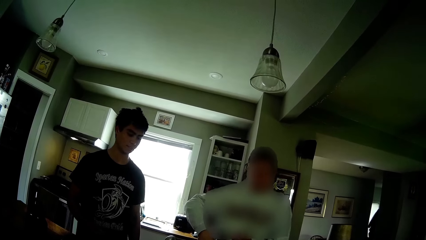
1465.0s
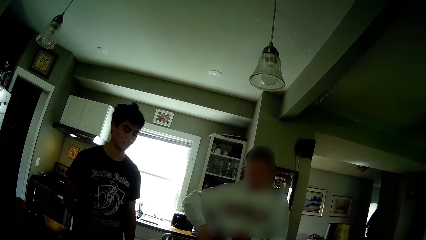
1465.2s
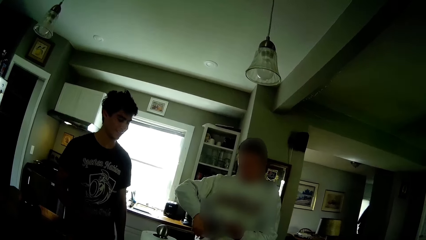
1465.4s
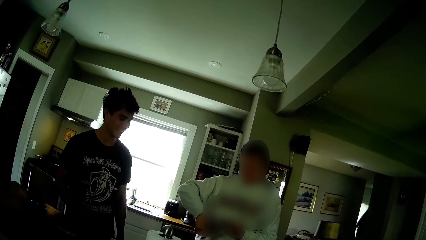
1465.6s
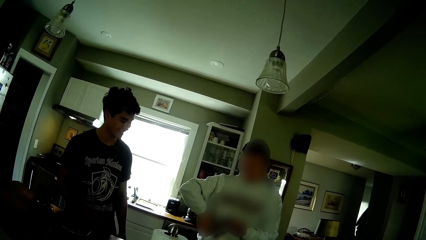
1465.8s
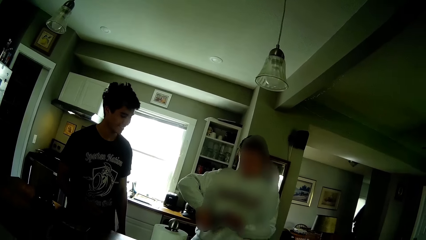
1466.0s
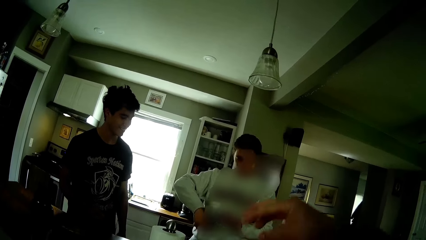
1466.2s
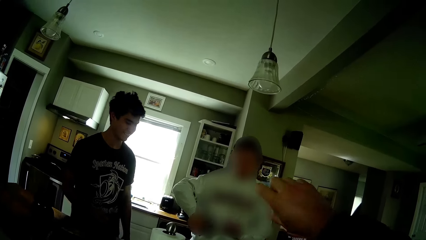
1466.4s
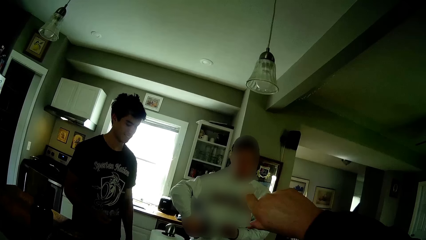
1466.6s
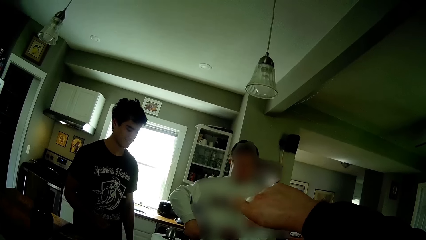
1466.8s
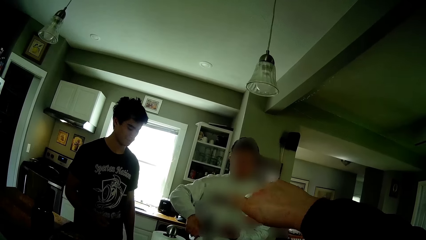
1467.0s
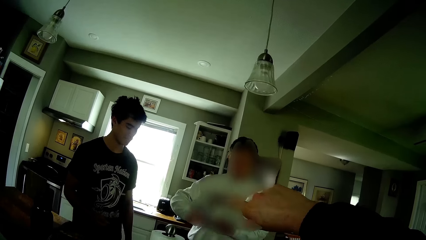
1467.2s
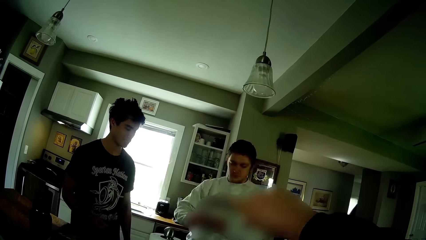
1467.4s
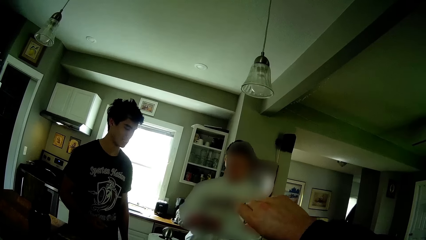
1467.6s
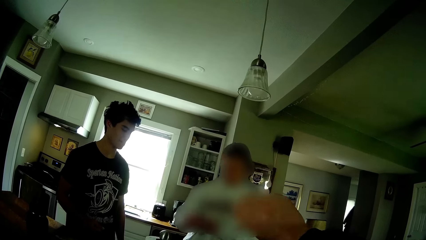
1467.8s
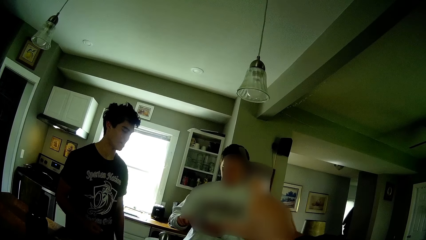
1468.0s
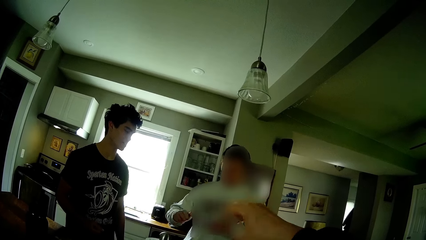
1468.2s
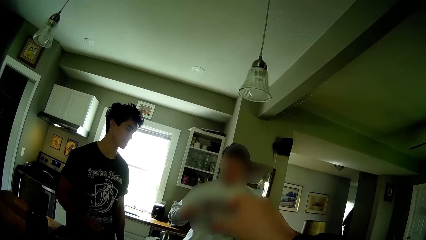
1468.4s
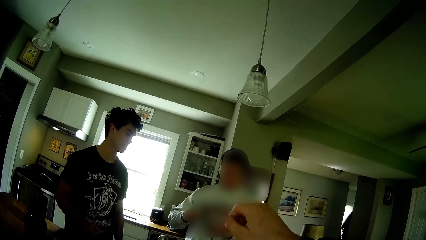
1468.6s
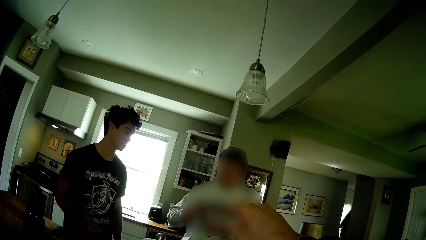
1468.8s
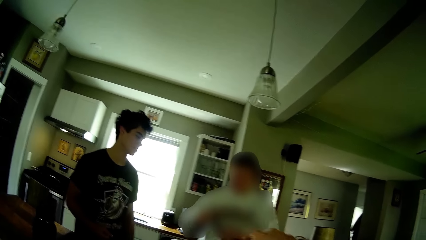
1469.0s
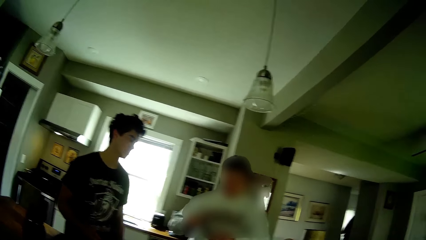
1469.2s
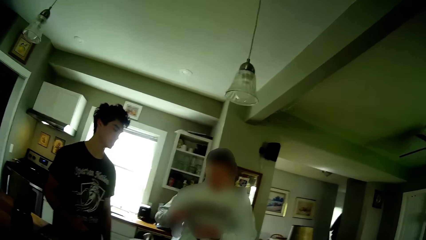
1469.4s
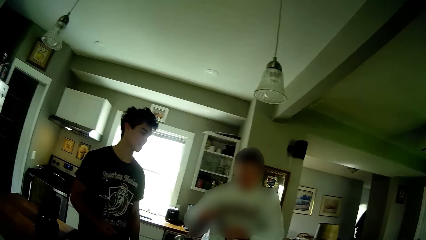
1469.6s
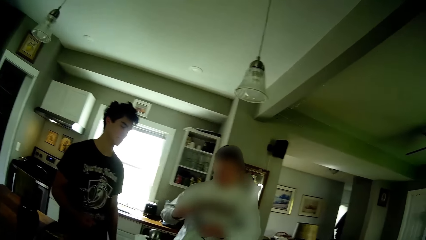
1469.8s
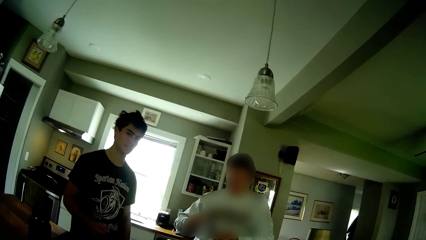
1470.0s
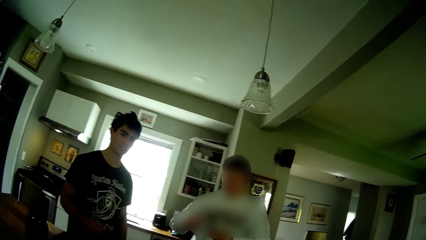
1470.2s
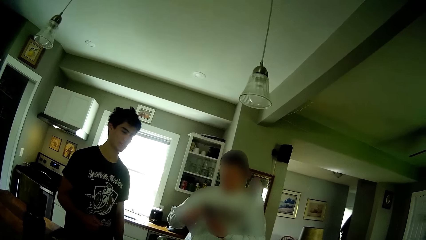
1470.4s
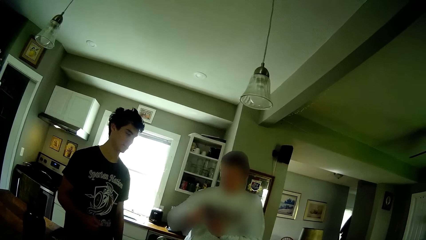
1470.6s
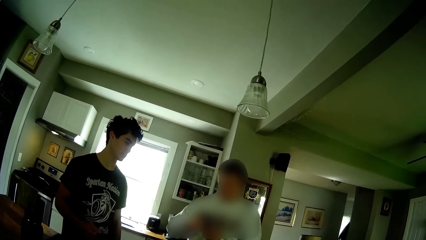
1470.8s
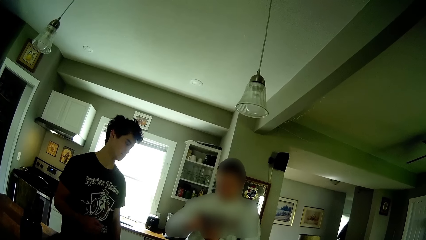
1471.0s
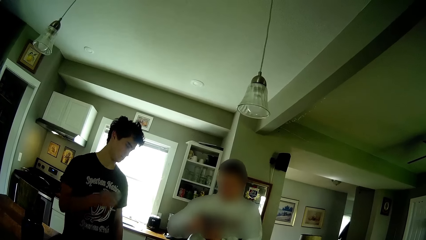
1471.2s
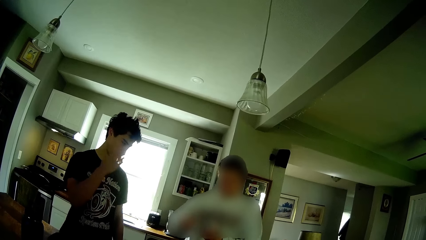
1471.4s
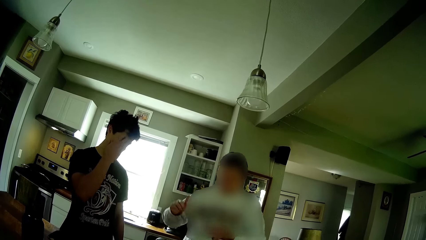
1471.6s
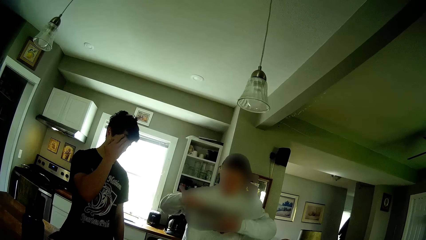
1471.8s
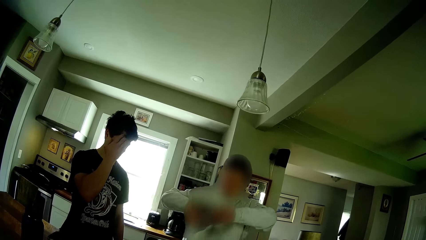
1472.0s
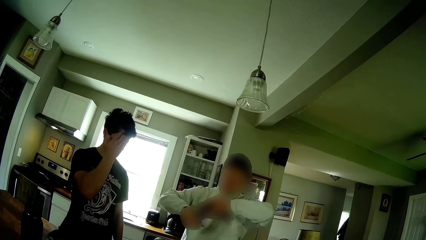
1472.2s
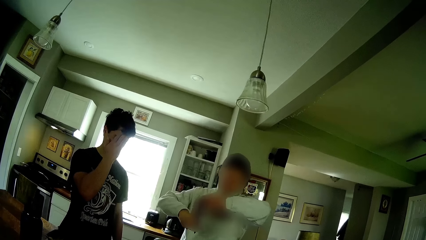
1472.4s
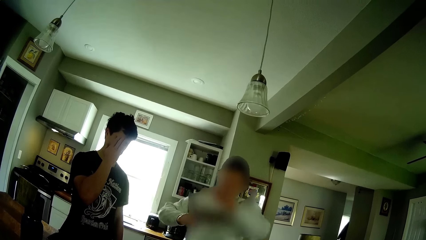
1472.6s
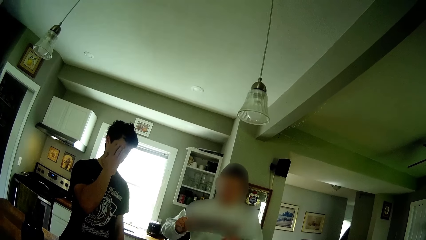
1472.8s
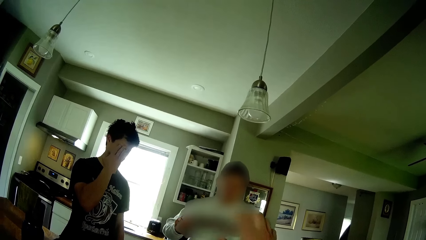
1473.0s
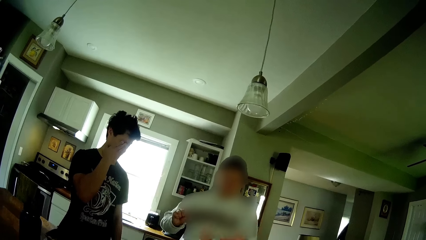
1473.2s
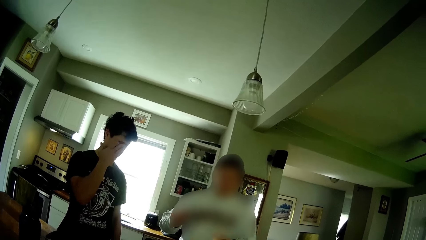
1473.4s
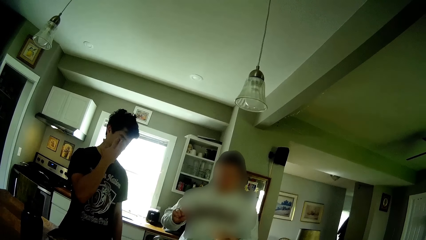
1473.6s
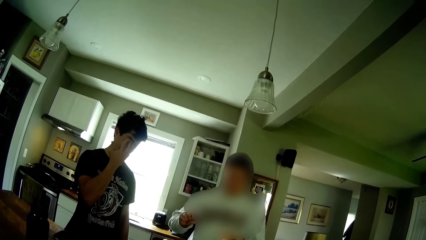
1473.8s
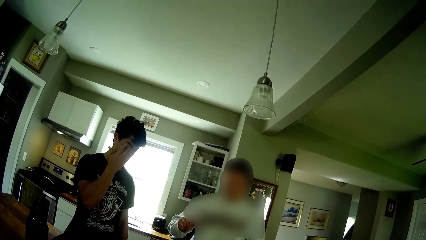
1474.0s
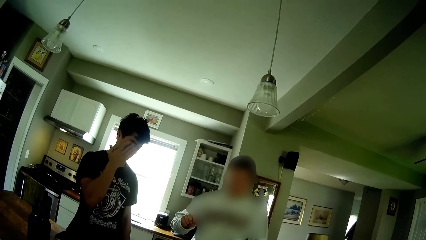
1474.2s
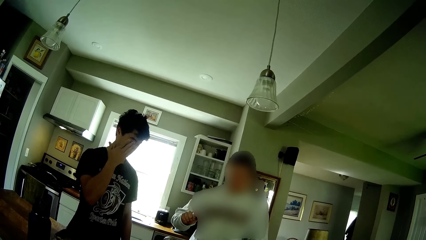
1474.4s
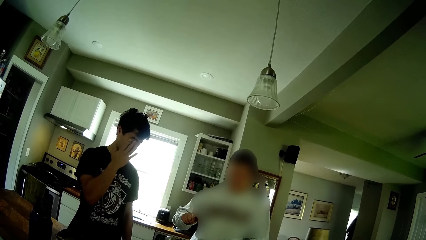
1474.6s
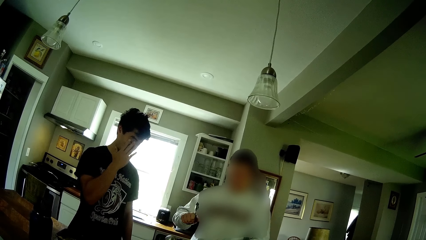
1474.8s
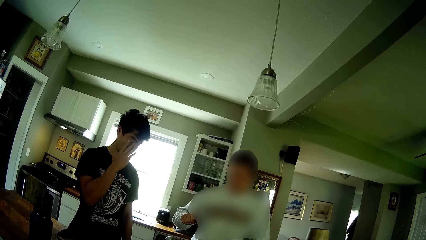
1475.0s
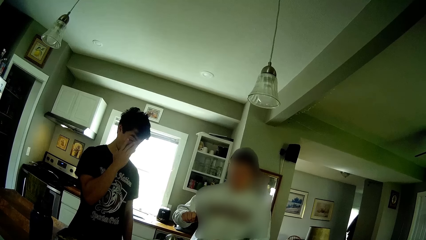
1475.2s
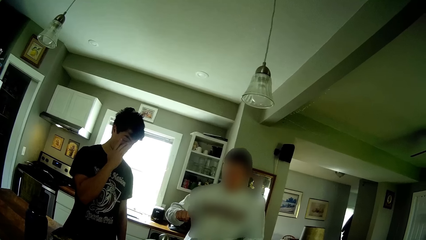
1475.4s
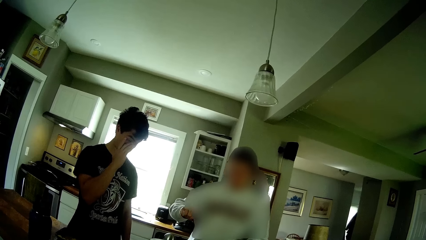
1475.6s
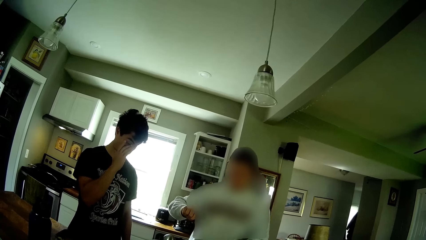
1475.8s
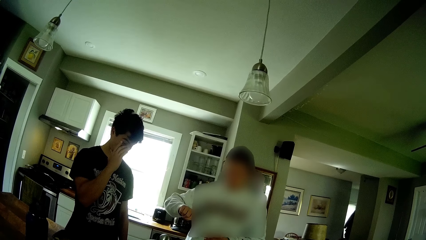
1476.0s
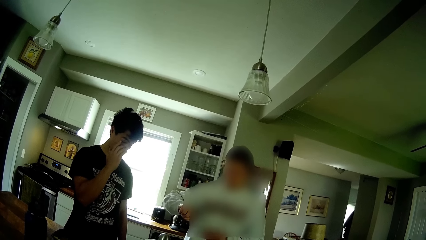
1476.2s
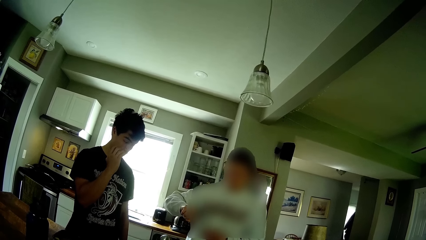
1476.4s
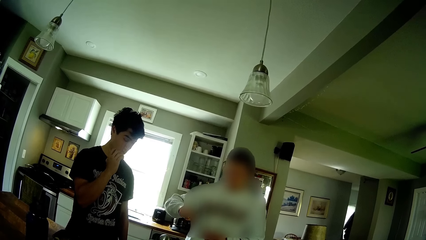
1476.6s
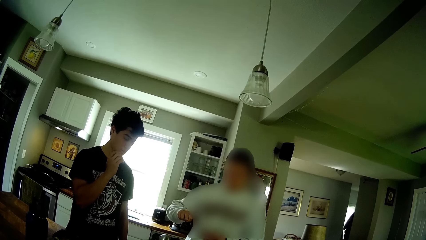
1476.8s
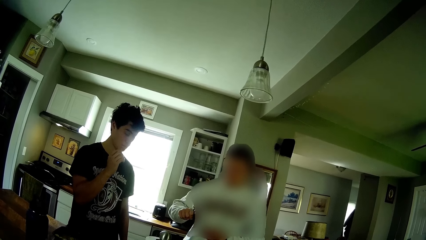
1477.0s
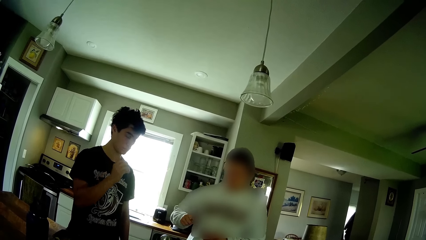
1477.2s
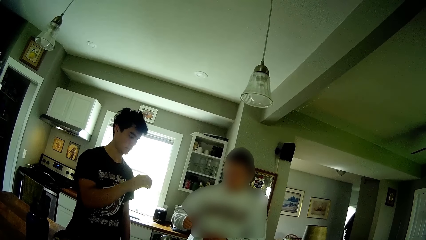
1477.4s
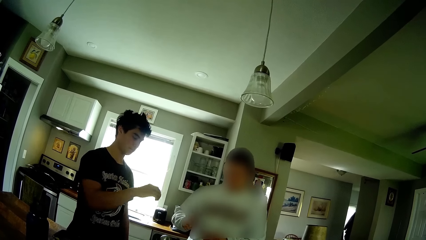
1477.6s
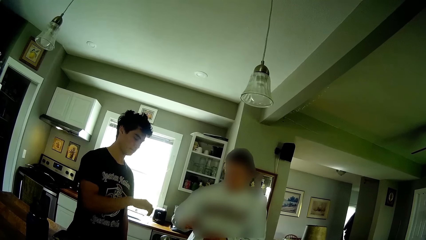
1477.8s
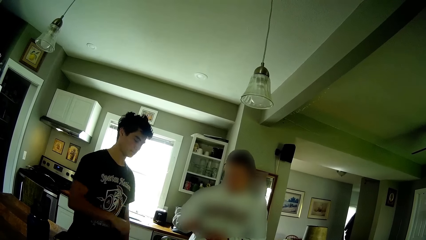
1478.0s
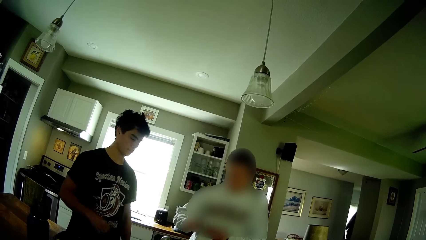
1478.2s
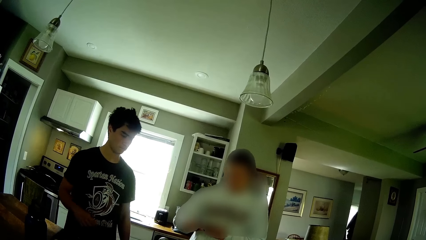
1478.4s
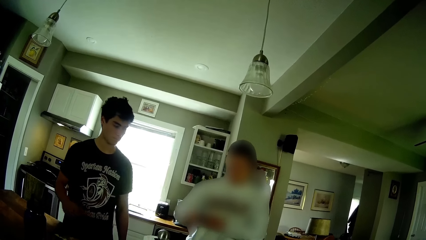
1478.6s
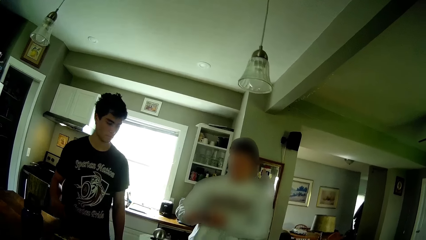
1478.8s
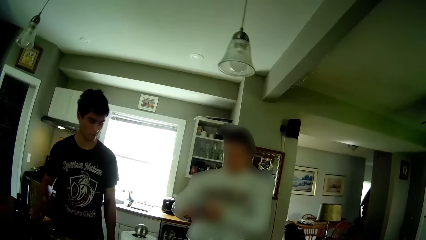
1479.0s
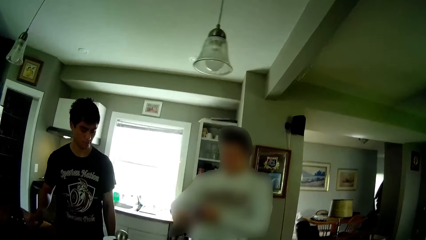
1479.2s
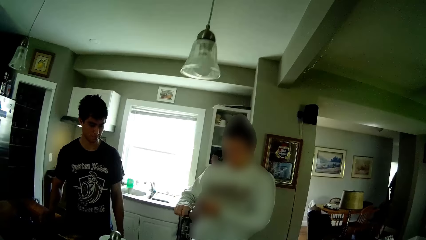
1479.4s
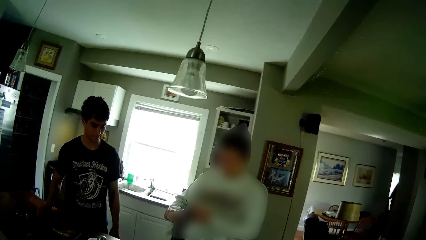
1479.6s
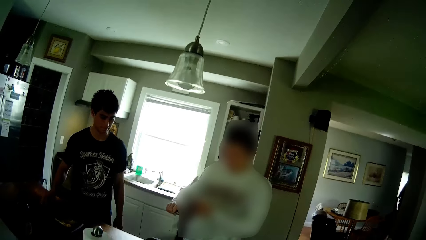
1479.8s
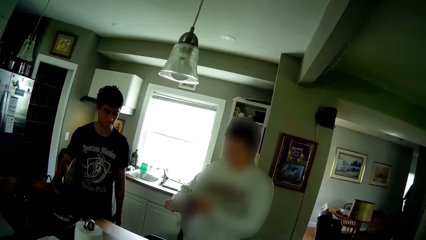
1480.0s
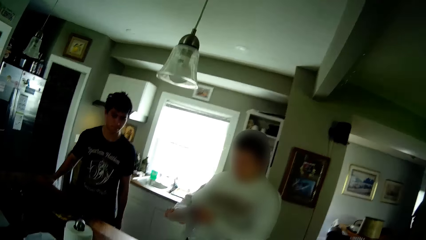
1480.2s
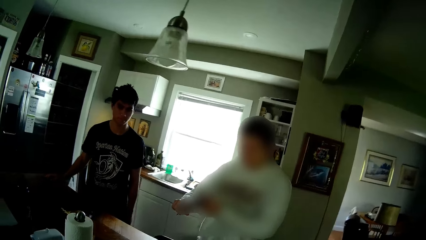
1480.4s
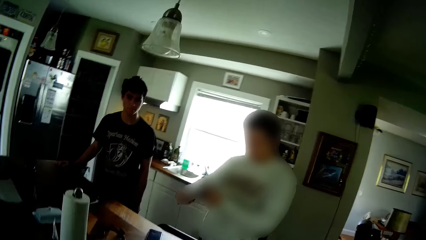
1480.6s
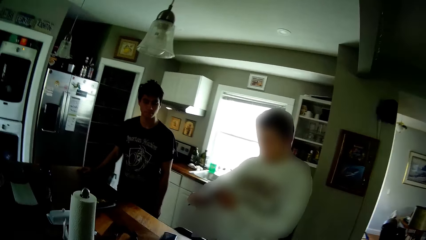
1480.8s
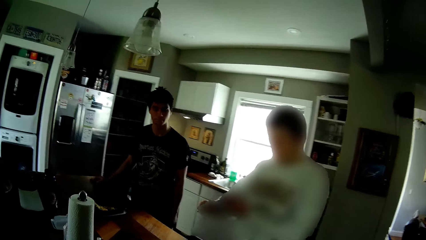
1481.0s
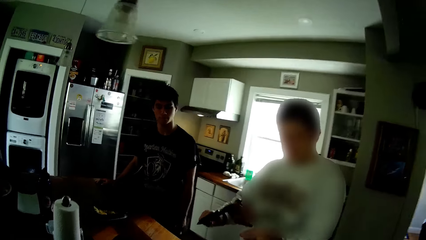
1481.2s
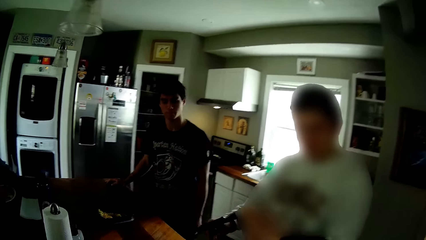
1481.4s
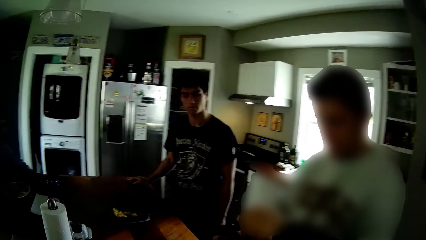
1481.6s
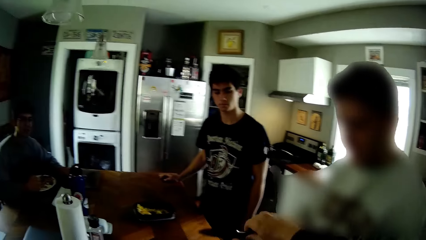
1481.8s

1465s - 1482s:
The camera wearer moves his right hand. He instructs a man. Another man touches his face with his right hand. The man scrubs his face and drops his hand from his face. The camera wearer walks towards the first man along the table.
